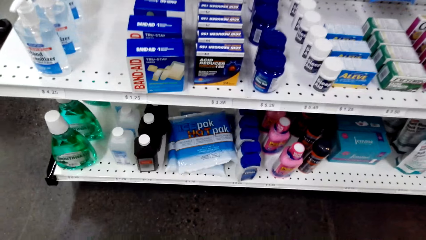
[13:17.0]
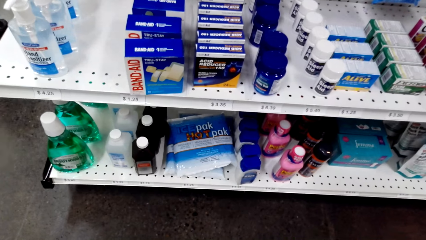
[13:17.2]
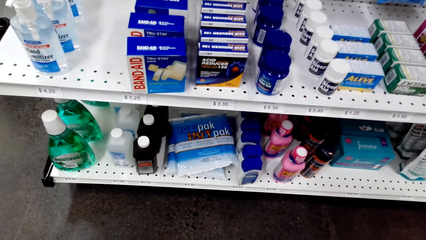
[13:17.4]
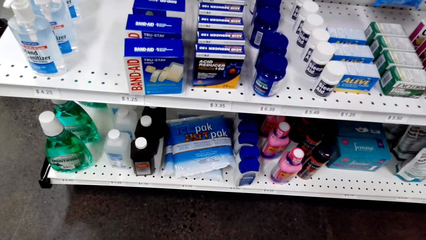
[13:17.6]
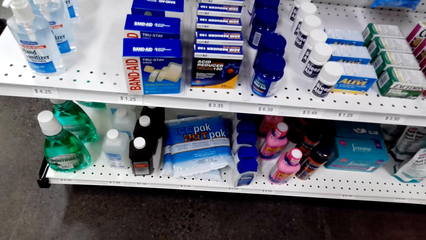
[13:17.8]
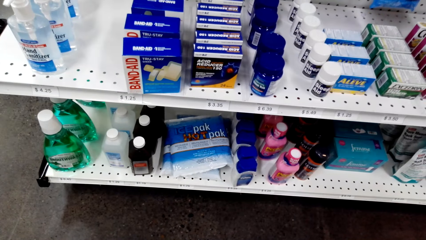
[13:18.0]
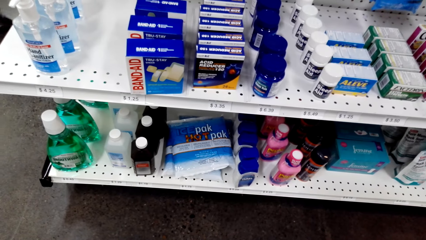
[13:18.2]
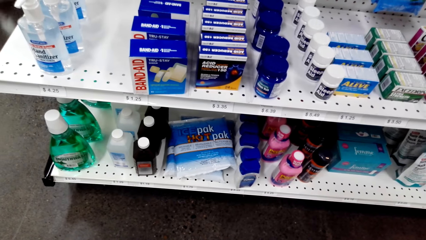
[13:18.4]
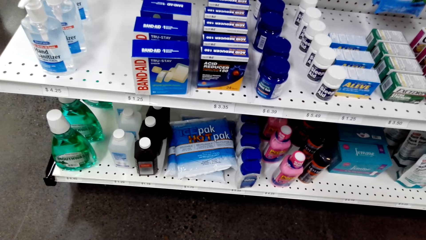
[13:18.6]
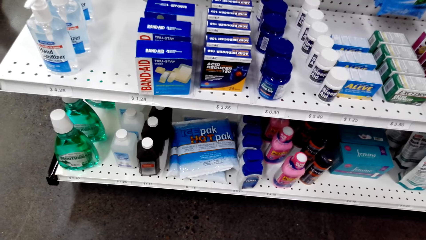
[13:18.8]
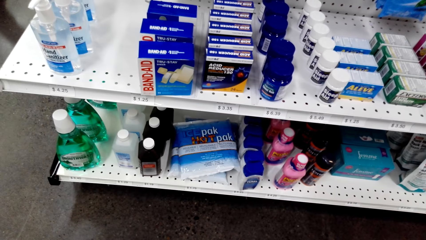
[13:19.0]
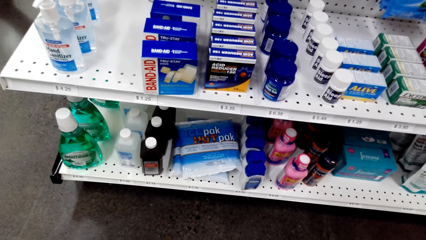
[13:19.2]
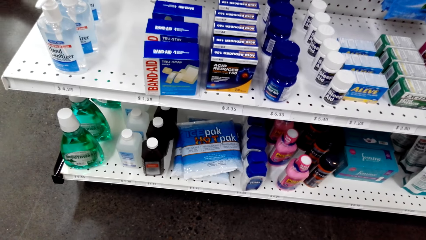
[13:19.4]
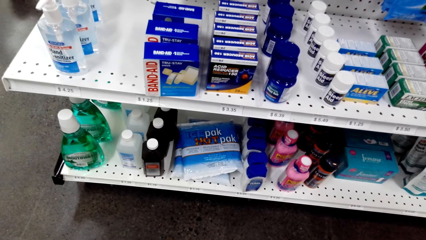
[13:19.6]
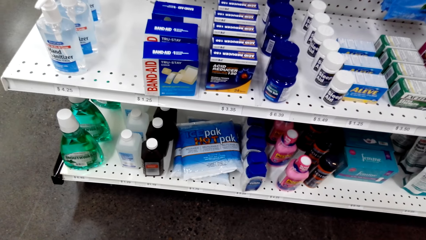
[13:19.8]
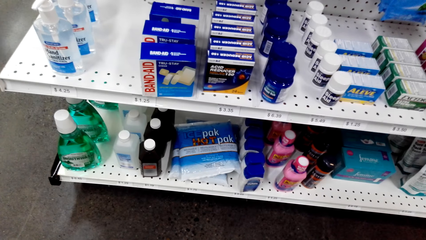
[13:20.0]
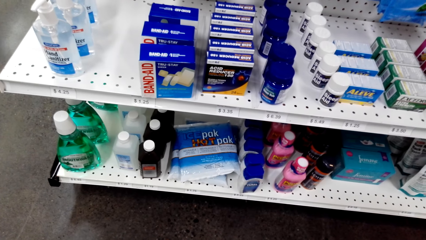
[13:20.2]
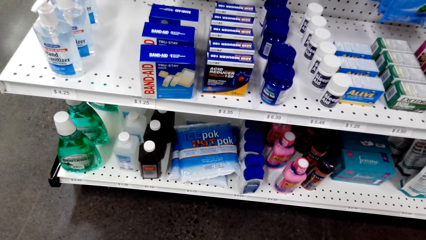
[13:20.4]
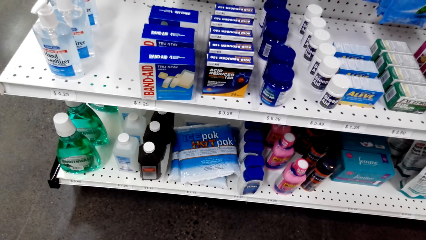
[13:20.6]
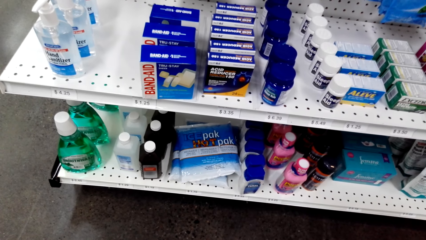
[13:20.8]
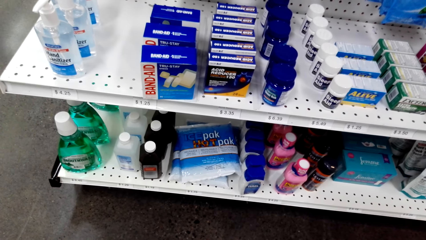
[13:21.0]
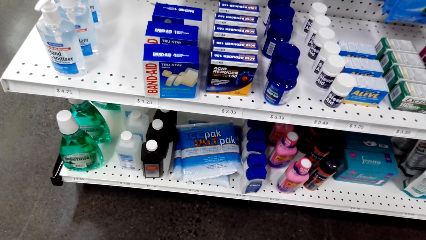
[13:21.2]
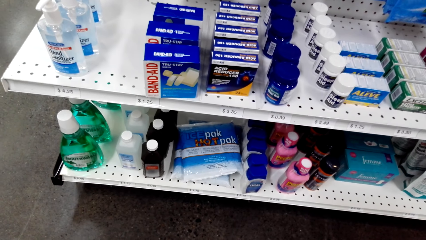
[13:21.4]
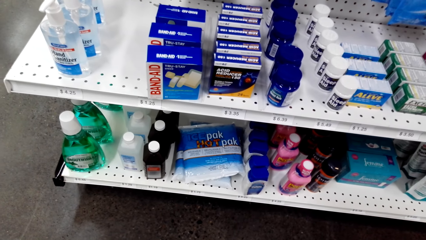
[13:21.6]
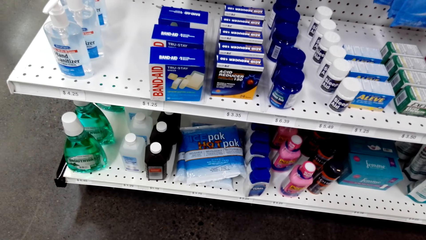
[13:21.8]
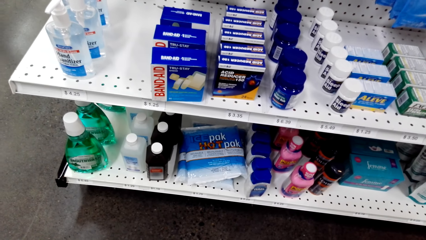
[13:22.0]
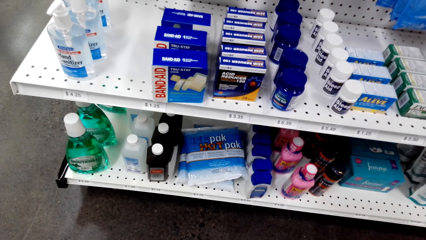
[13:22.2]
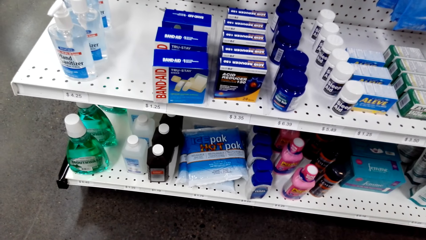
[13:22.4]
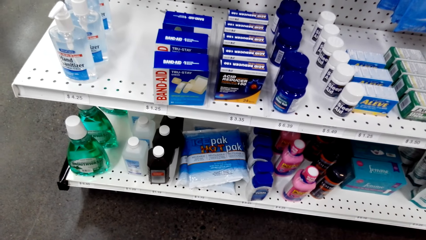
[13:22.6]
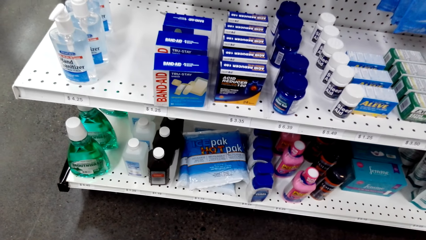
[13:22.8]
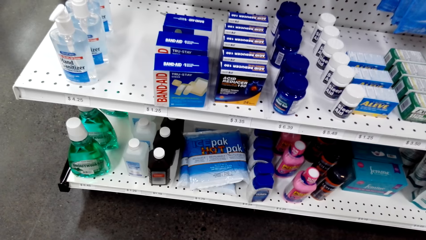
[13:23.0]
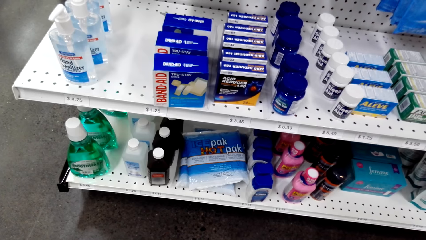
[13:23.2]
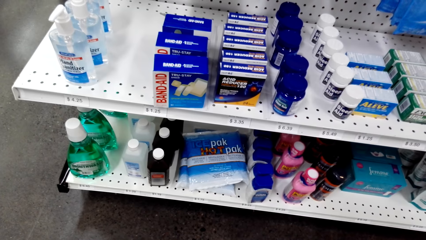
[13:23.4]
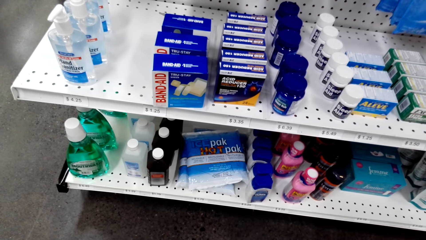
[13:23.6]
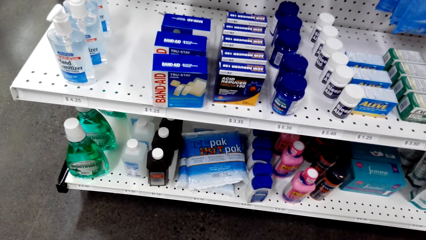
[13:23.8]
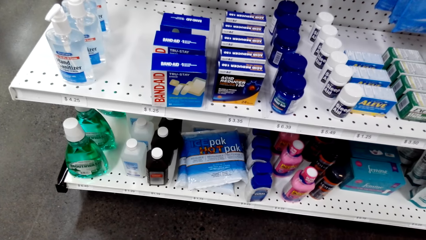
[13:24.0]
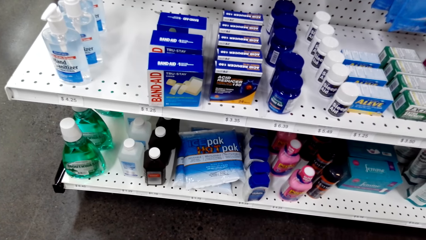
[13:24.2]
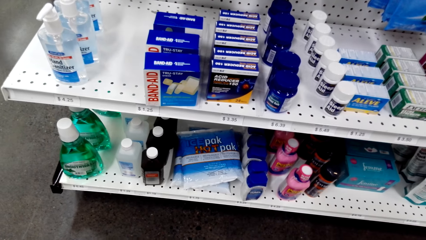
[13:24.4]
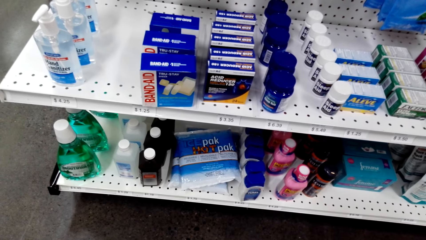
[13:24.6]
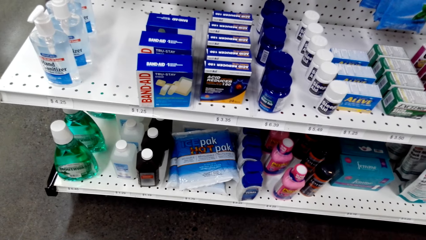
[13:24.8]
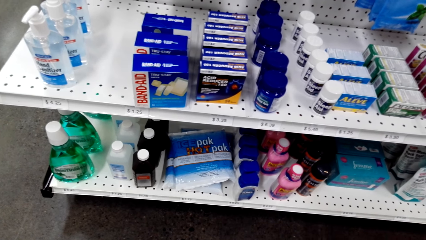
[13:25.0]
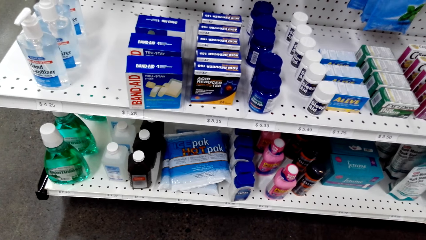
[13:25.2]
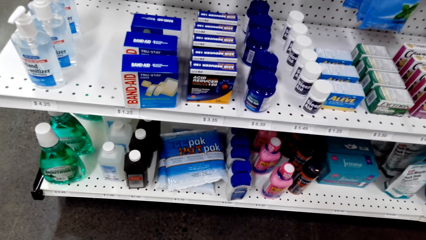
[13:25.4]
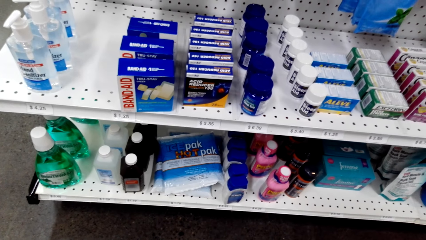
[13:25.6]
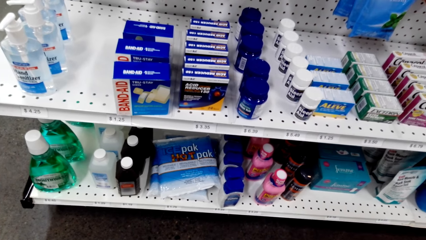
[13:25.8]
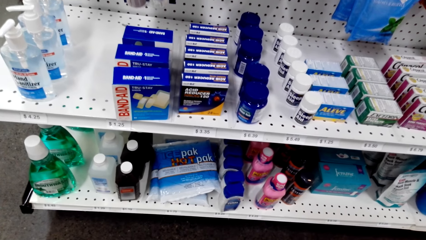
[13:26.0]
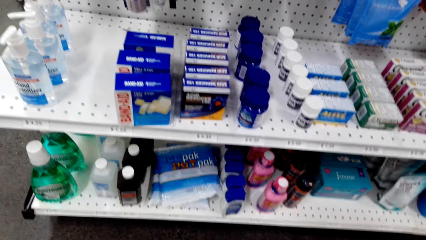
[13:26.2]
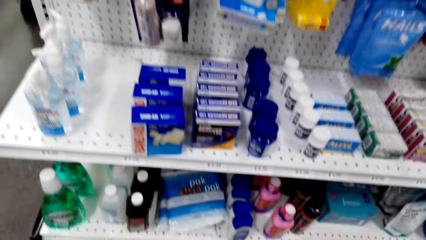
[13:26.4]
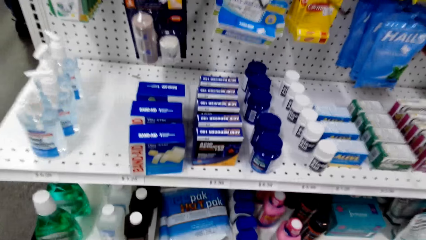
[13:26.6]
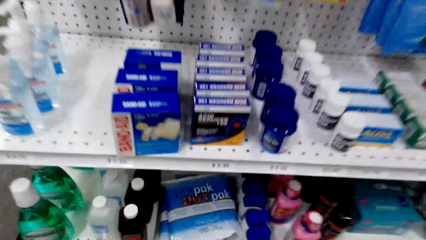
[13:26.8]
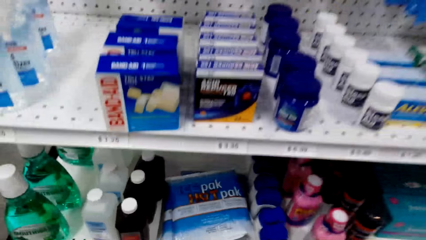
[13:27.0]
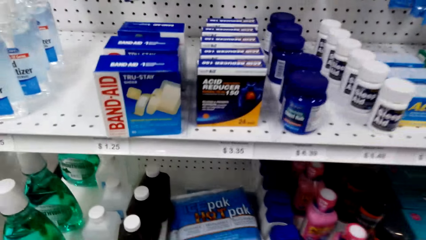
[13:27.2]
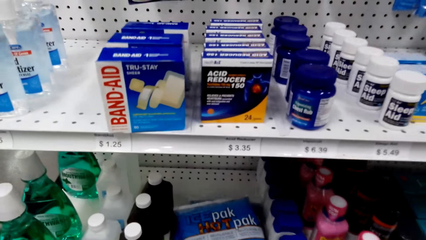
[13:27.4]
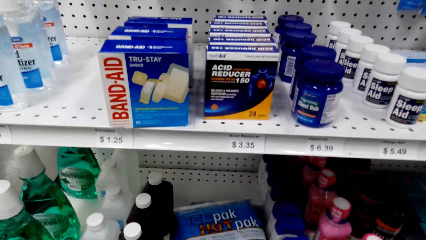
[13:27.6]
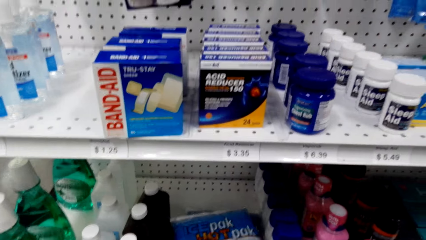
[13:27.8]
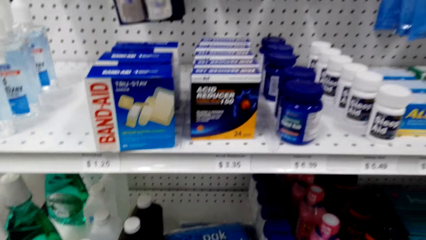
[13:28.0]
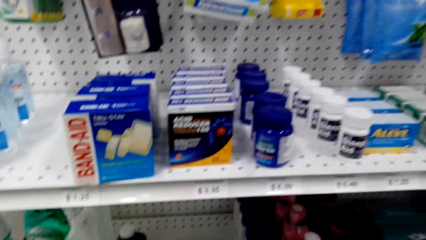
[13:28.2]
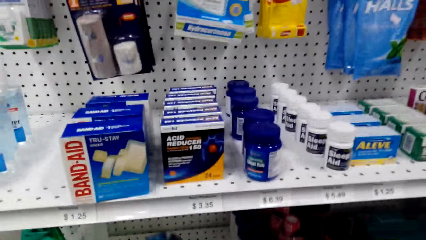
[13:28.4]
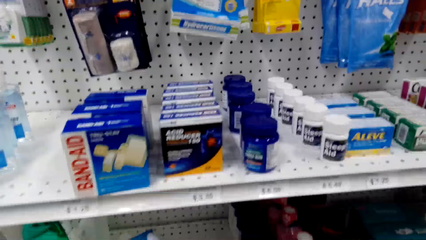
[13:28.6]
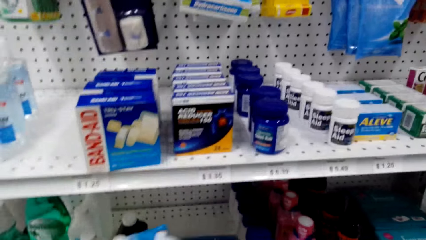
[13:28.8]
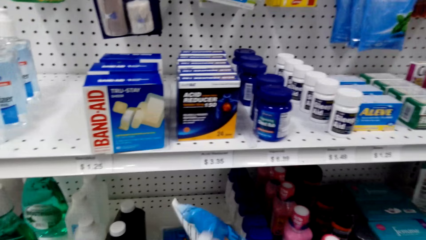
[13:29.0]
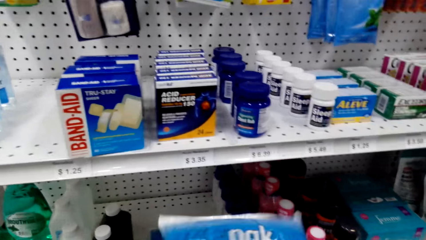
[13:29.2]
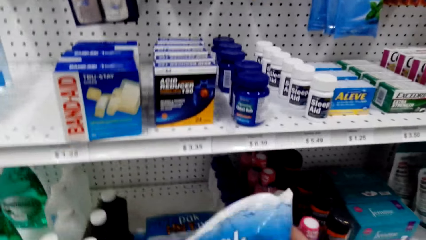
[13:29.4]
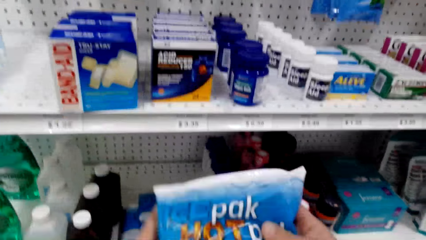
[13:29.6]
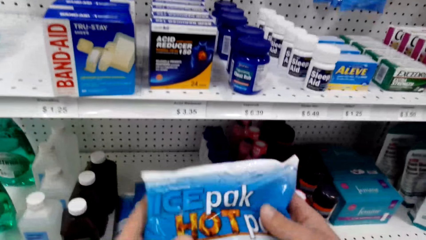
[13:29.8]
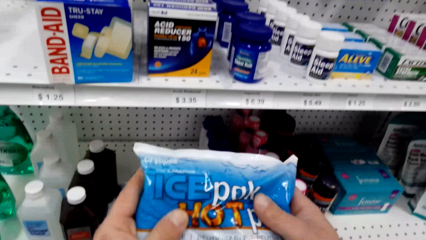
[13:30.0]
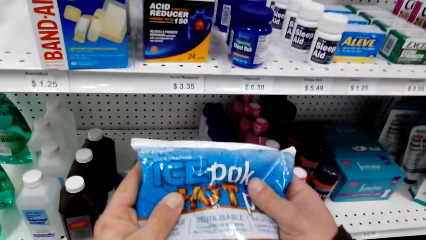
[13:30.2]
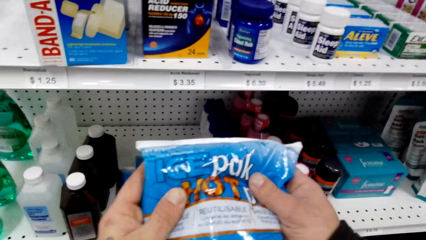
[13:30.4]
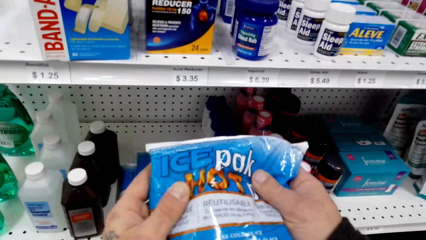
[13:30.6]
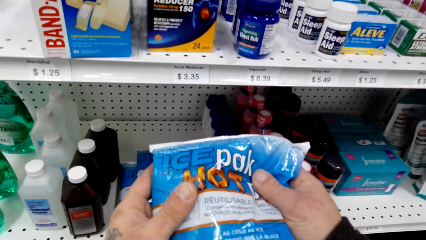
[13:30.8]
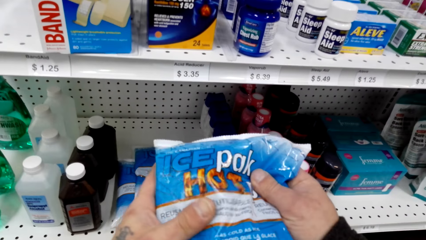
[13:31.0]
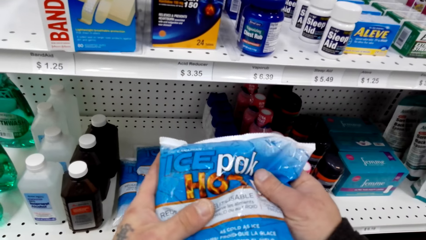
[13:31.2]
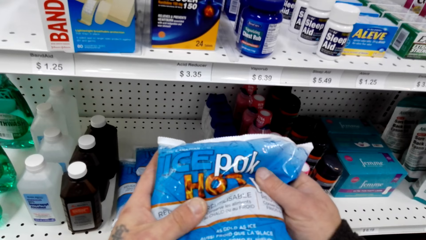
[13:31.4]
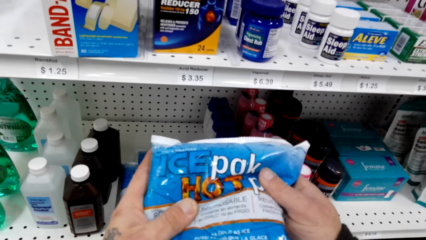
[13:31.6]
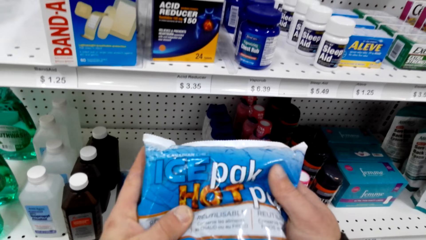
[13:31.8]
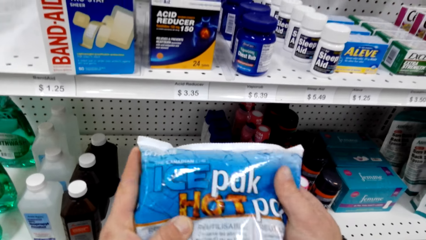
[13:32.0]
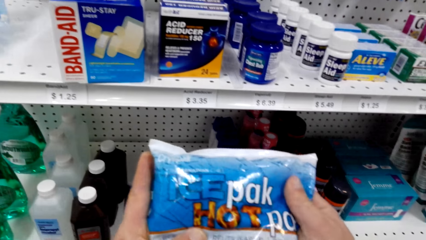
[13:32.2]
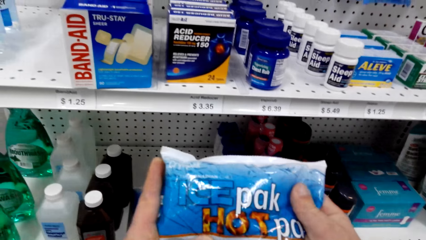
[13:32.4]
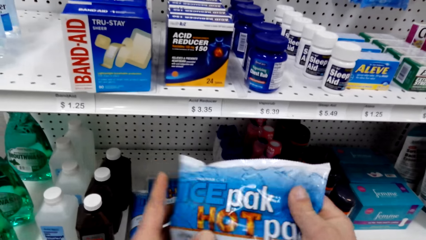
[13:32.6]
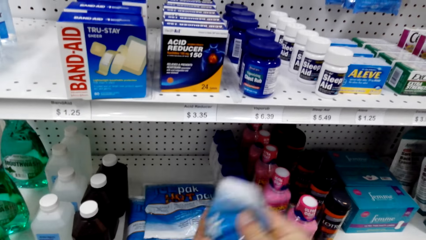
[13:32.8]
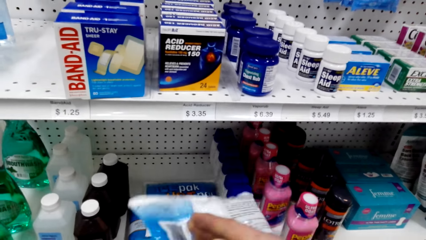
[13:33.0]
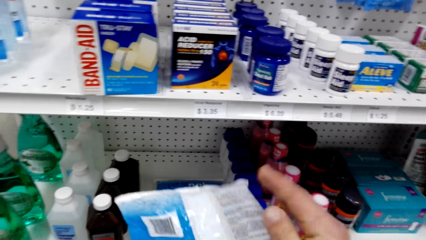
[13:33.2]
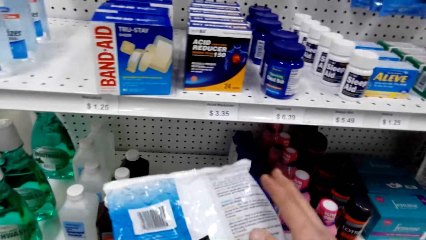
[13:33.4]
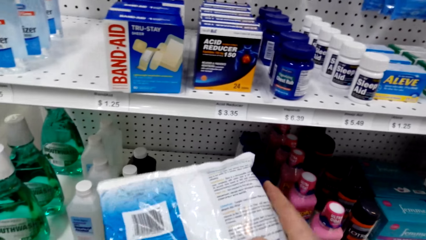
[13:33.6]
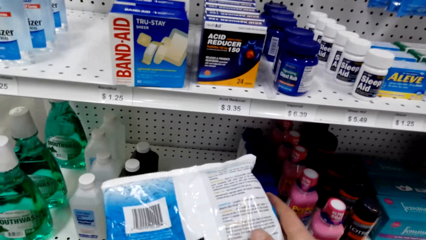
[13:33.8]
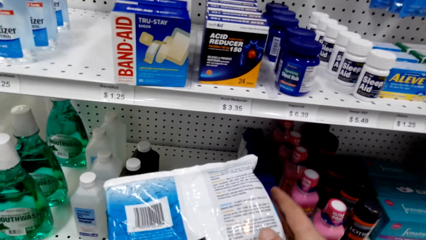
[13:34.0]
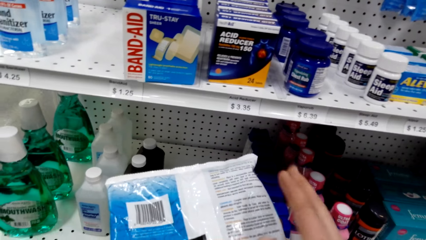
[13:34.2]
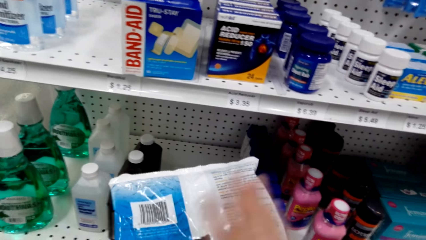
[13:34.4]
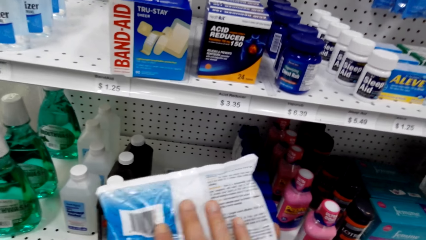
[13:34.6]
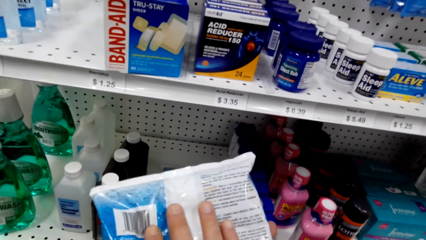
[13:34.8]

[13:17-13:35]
The camera wearer inspects a packet. They hold an ice pack.
